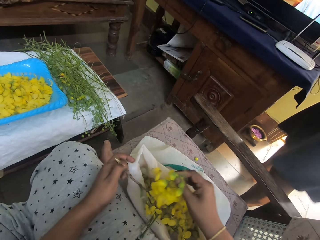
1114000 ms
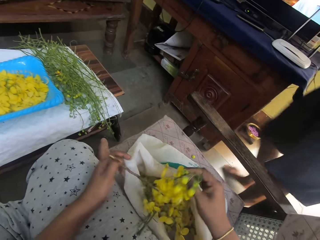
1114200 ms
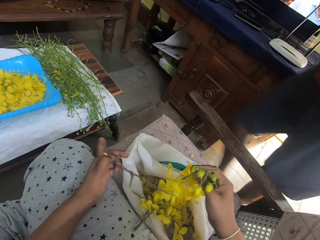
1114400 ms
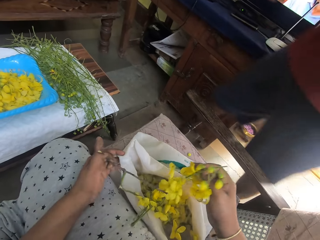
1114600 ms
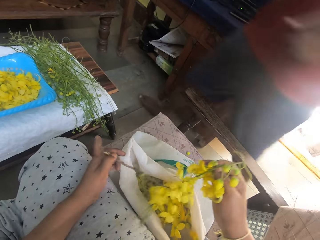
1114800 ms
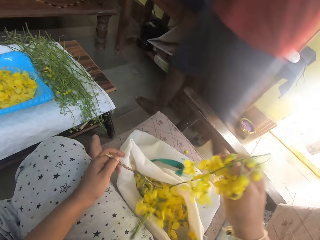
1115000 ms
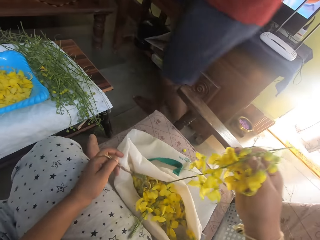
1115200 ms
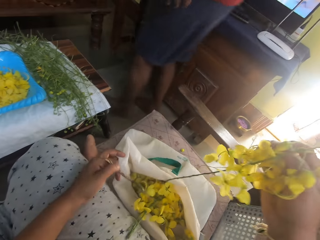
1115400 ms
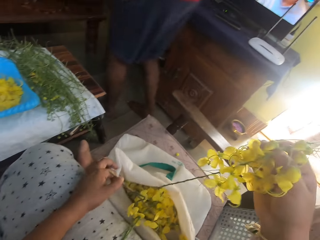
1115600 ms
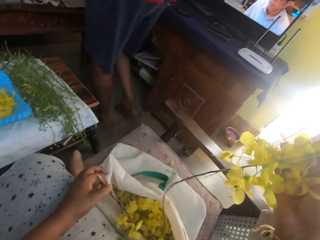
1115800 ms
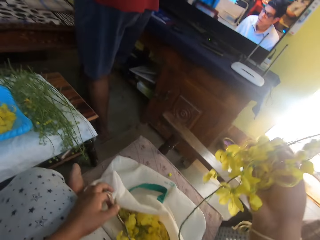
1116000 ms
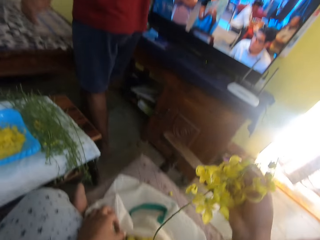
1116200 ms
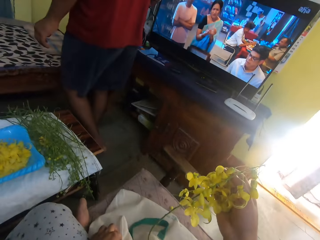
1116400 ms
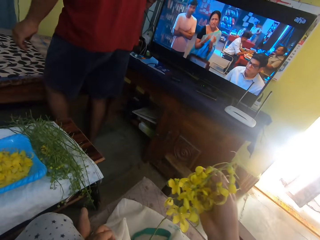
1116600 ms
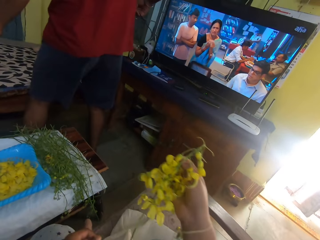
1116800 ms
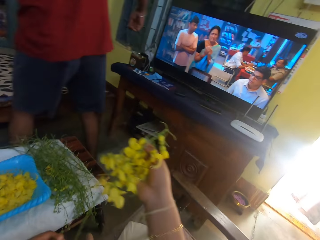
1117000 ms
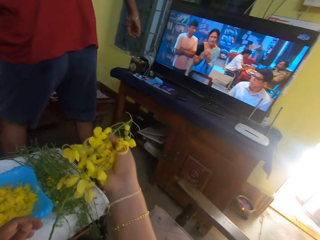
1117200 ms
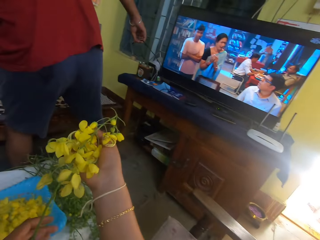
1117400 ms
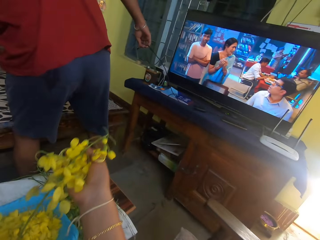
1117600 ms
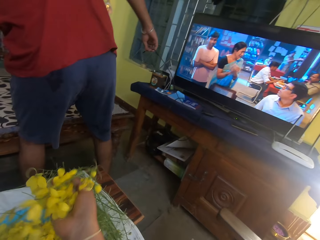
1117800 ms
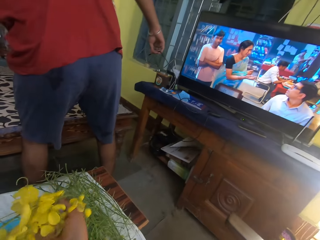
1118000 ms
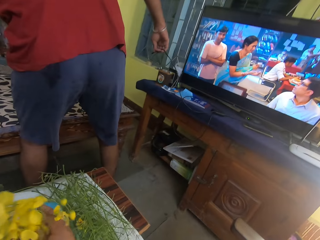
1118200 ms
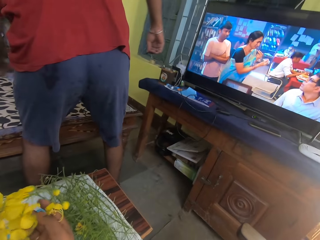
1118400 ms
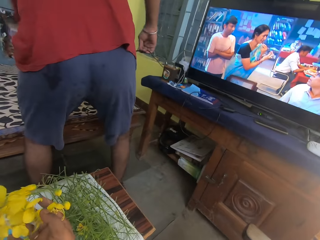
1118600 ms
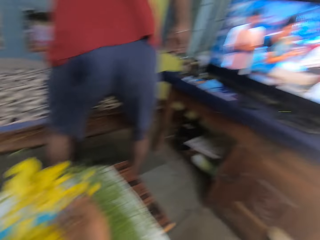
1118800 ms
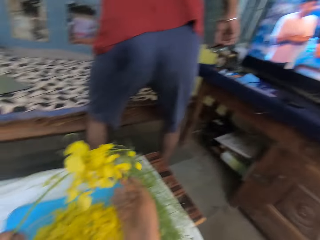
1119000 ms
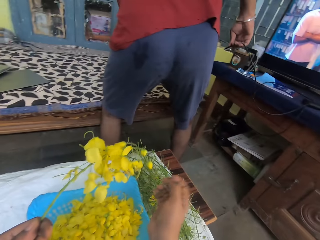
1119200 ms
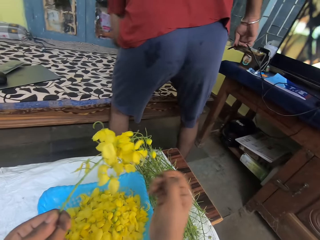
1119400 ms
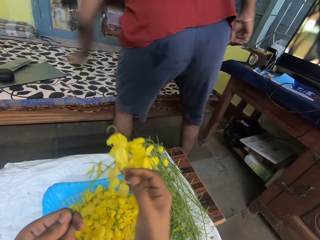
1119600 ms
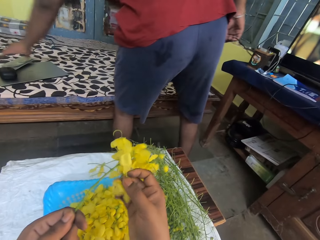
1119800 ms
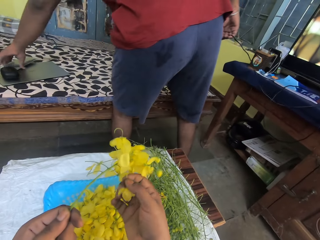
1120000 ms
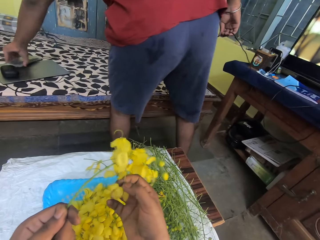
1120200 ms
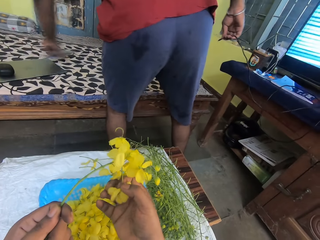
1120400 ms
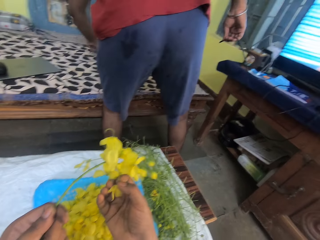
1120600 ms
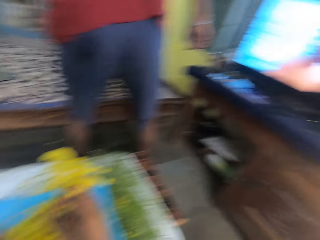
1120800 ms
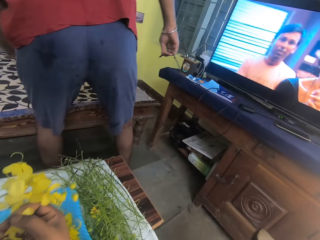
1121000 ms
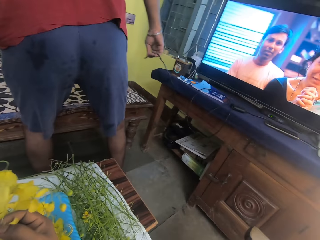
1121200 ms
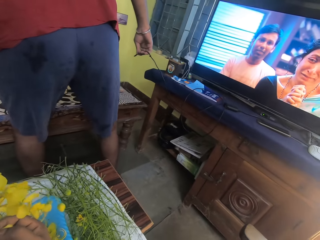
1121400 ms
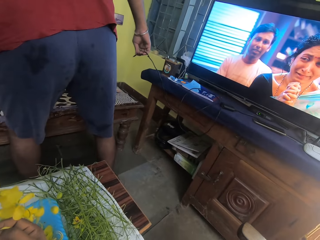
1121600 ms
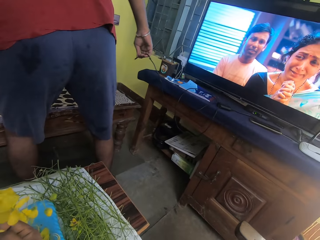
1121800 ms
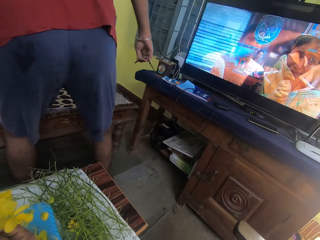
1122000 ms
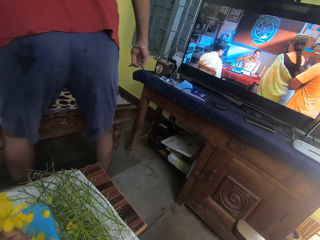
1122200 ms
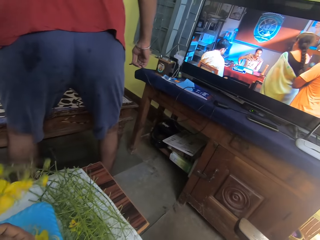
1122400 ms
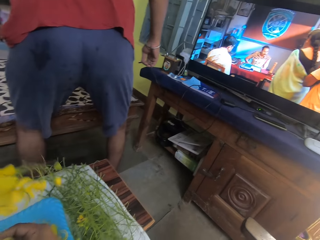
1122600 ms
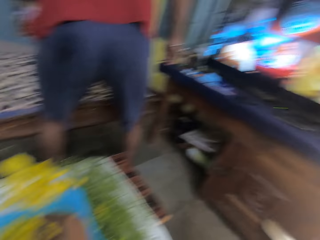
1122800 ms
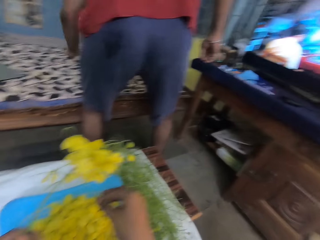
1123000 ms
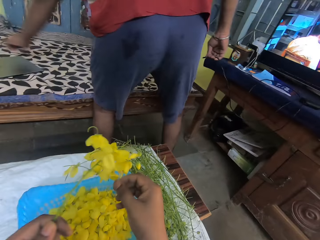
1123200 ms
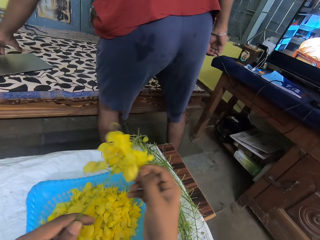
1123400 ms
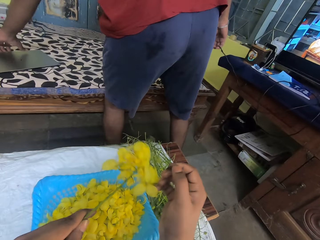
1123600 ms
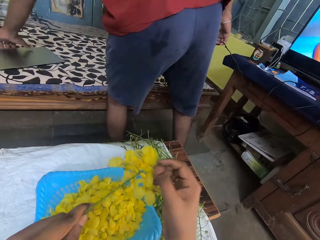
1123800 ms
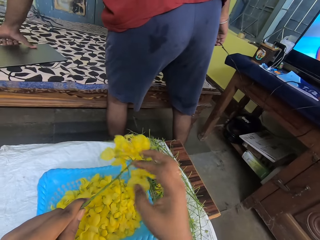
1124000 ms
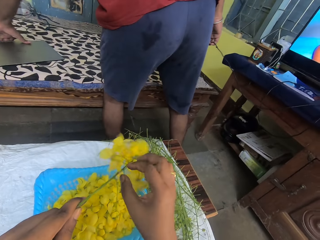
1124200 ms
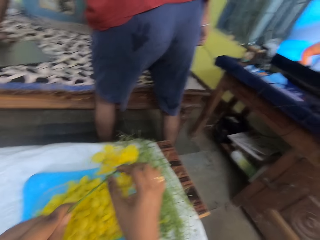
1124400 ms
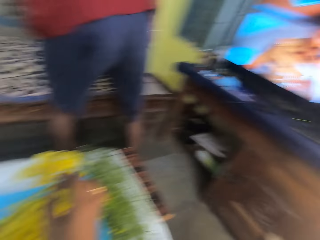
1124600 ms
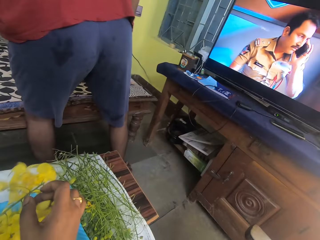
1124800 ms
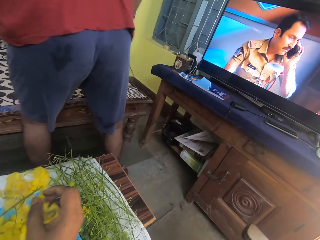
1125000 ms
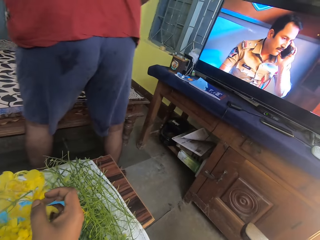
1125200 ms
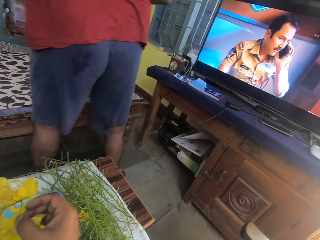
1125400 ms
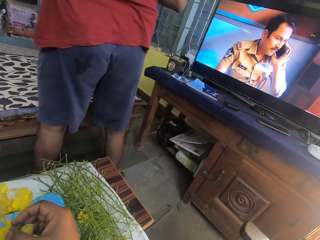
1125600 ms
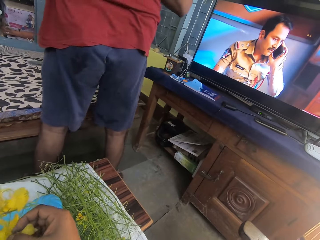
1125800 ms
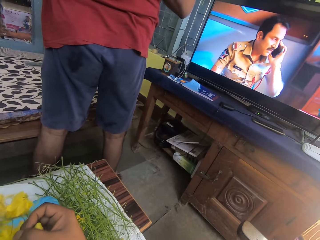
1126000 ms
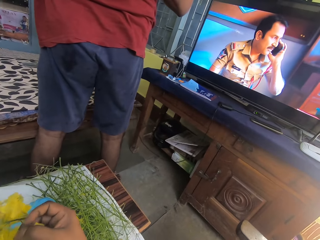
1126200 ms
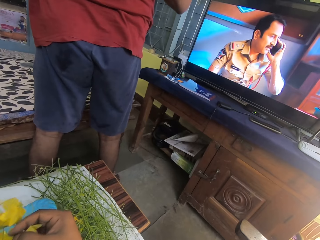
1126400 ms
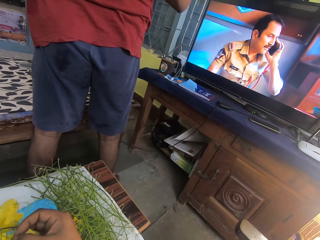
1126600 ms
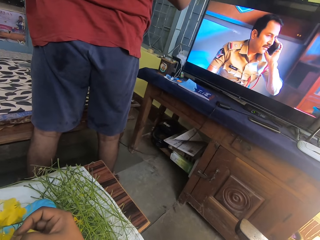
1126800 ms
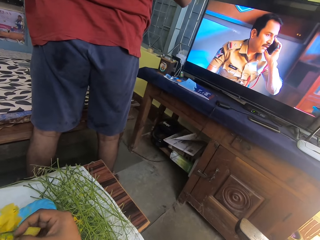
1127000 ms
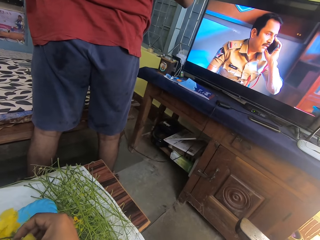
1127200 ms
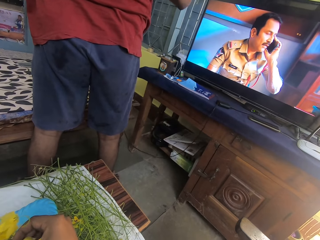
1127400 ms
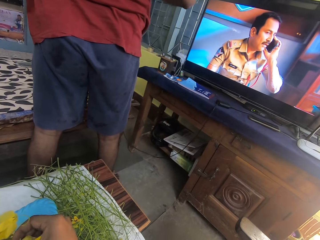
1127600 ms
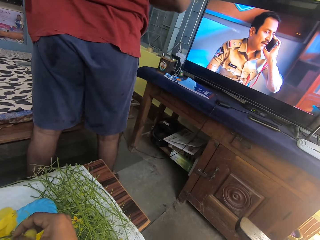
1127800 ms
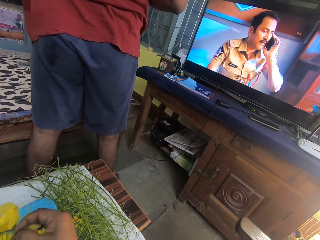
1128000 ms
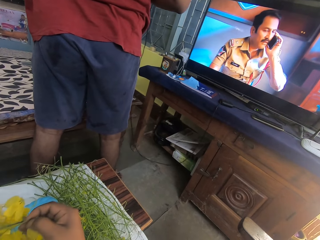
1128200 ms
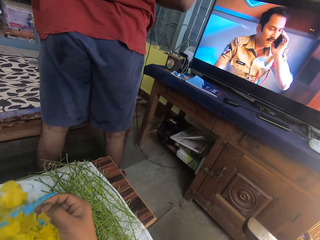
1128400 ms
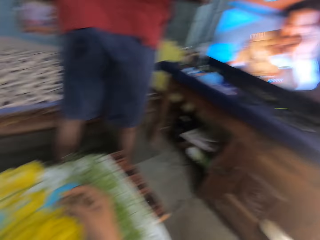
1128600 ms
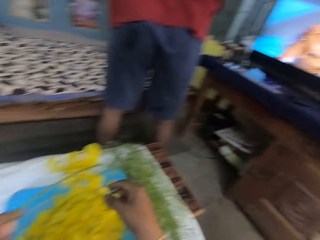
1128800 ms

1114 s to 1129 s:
The man moves past the TV set. The man holds a charger in his right hand. The camera wearer holds the evening primrose in her hands. The man picks up a remote from a table with his left hand, and drops the remote in his left hand on the table. The camera wearer plucks the evening primrose in her hands into the tray on the table. The man picks up a phone from the table with his left hand, and drops the phone in his left hand on the table. The man picks up a laptop from the table with his left hand. The man plugs the laptop in his left hand to the charger in his right hand.

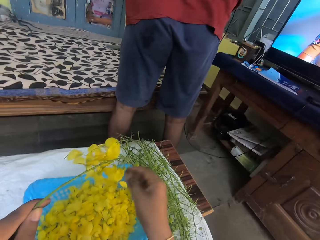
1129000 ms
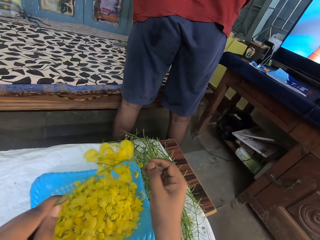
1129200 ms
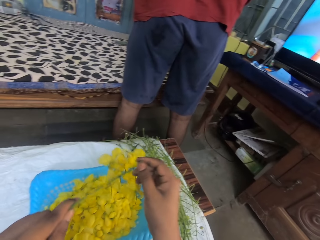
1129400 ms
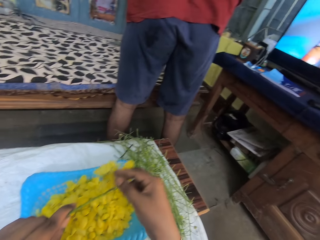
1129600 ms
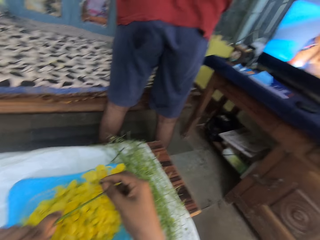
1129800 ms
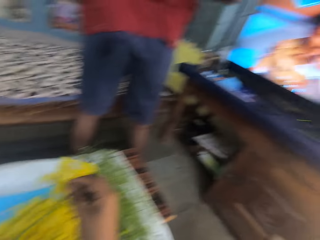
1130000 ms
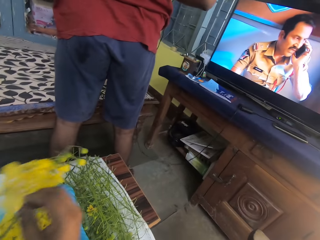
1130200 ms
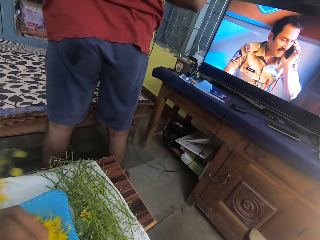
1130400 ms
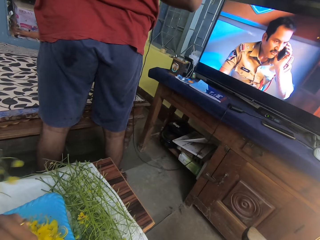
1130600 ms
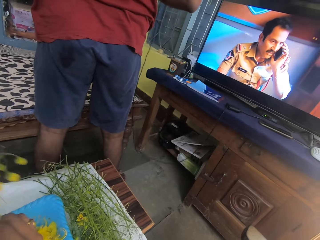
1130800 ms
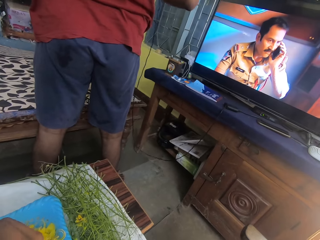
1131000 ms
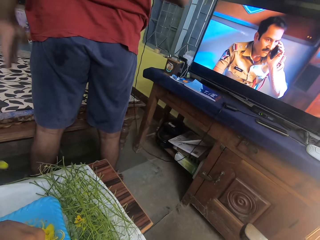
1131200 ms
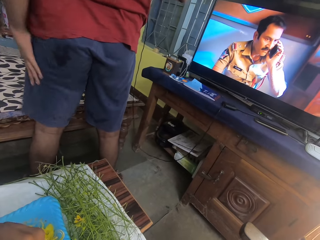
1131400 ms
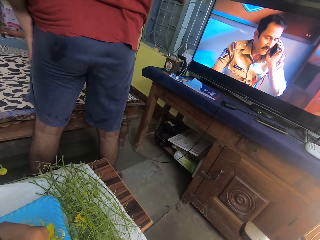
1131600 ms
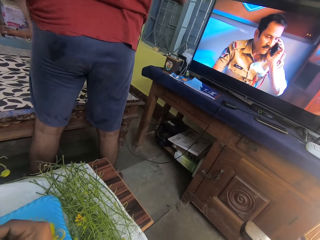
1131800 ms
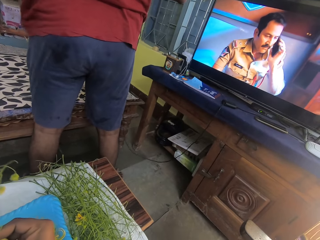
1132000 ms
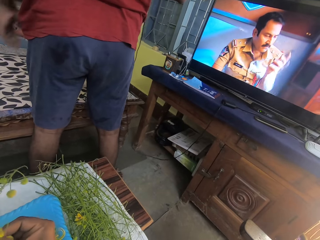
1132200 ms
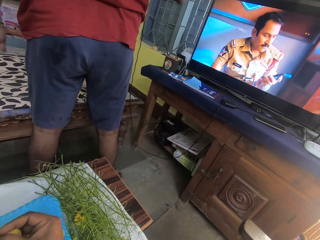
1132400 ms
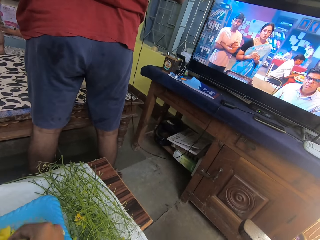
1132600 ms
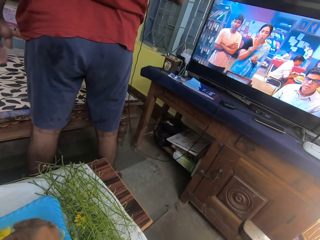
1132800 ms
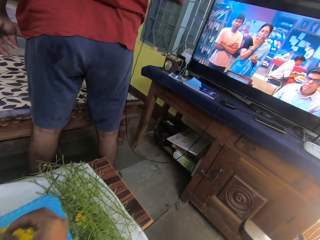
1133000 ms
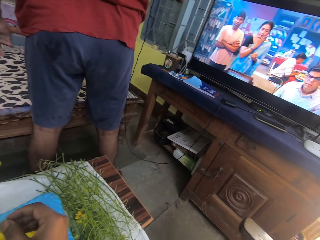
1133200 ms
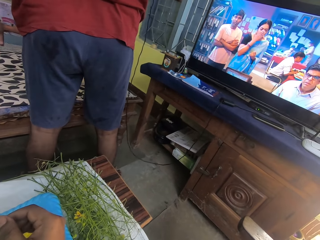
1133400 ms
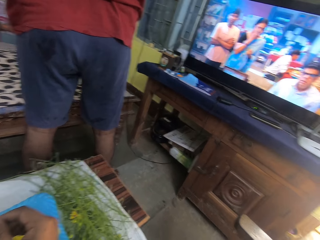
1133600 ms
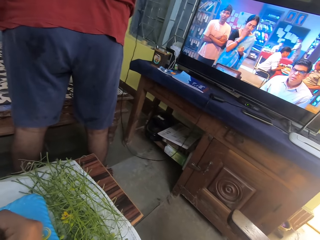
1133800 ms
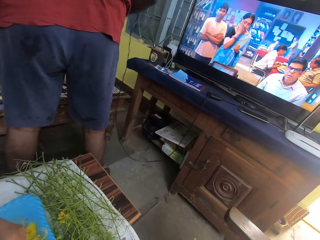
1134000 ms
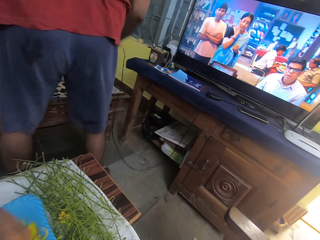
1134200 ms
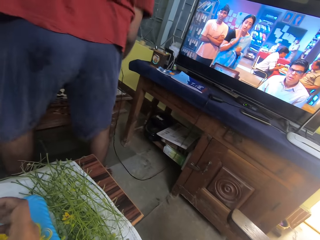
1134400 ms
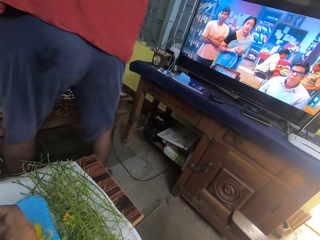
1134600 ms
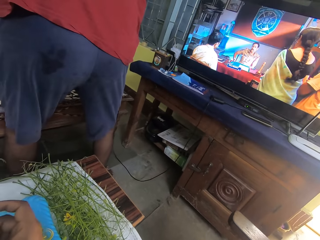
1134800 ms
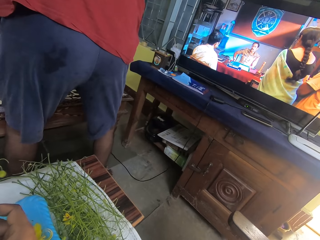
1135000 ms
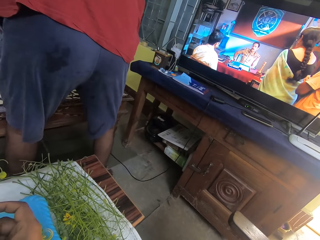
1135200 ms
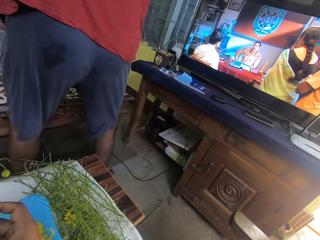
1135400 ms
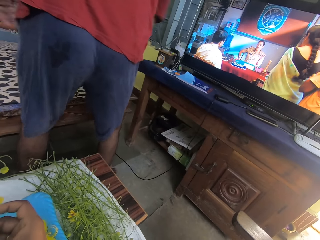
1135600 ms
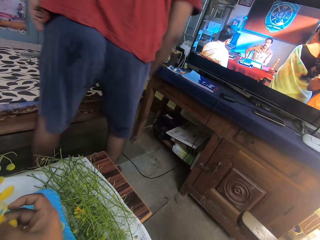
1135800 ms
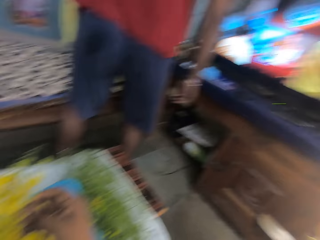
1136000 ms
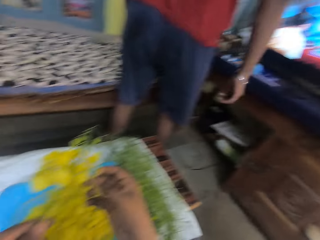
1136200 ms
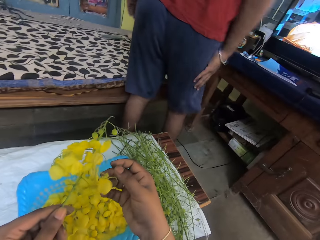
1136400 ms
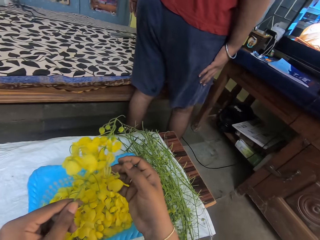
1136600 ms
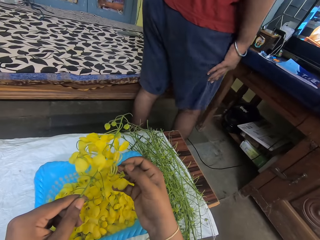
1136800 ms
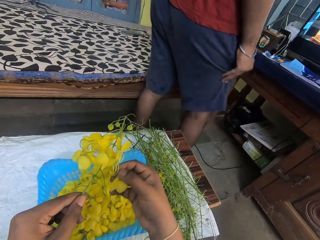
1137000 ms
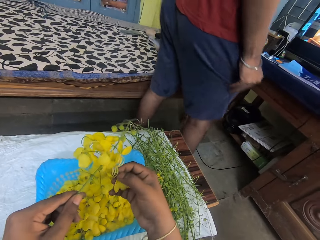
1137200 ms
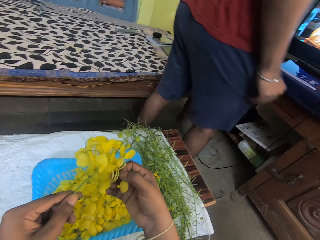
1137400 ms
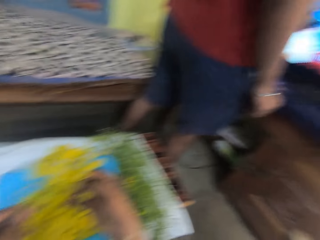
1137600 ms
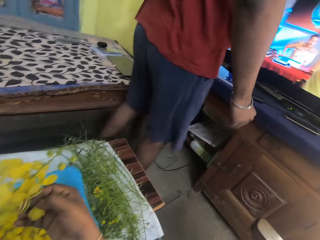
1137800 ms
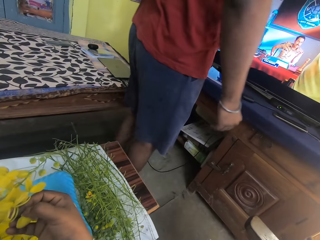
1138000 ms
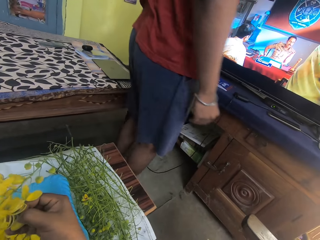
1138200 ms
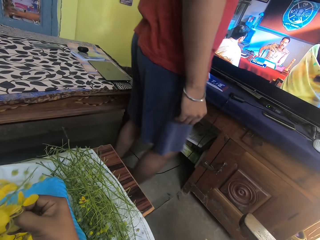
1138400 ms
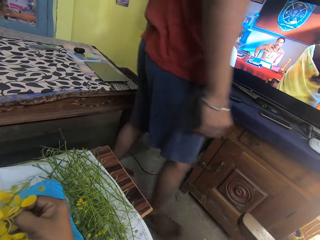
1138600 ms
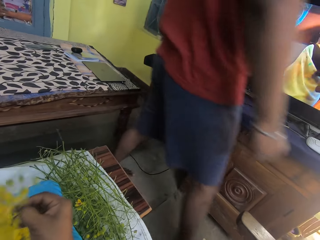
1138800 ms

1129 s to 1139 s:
The man wipes his left hand on his knicker. The man drops the laptop in his hand on the table. The man wipes his right hand on his knicker.
